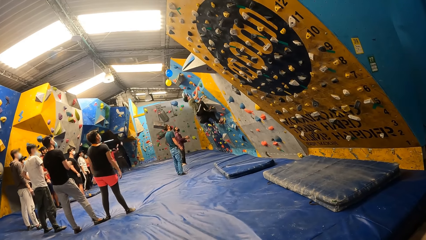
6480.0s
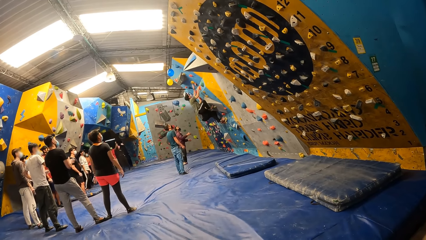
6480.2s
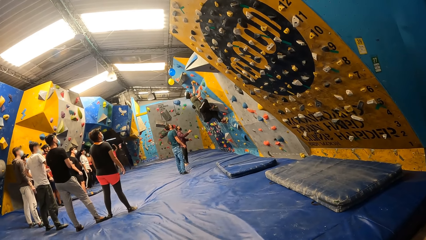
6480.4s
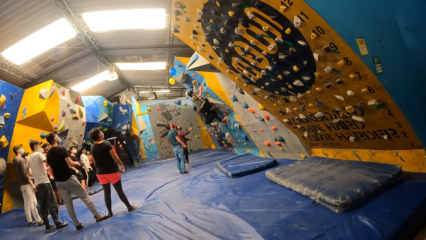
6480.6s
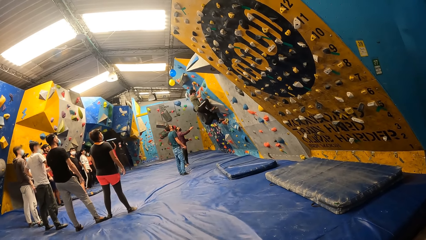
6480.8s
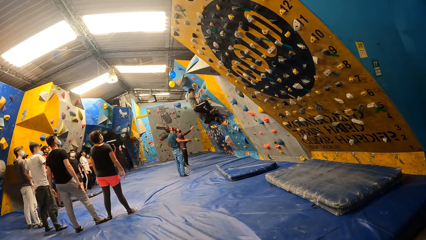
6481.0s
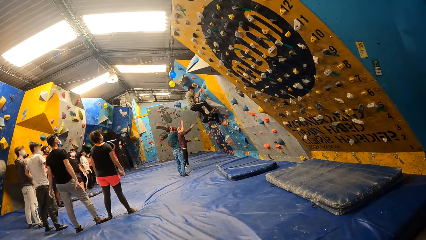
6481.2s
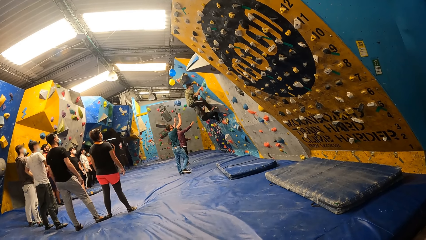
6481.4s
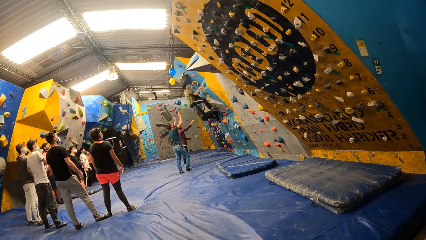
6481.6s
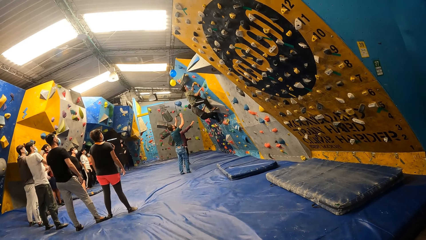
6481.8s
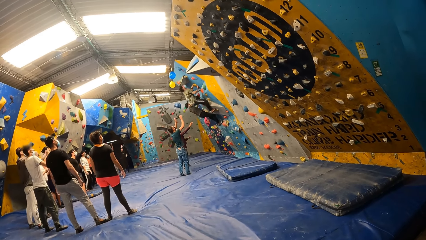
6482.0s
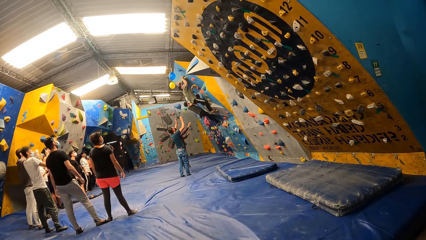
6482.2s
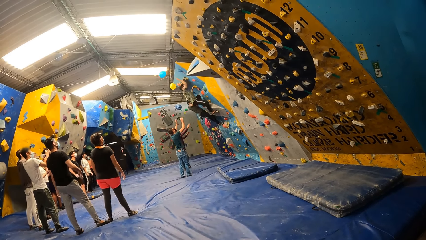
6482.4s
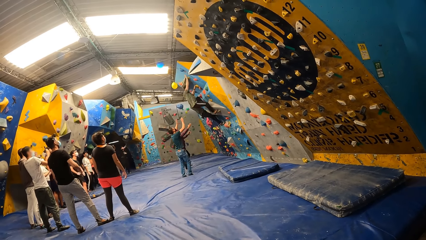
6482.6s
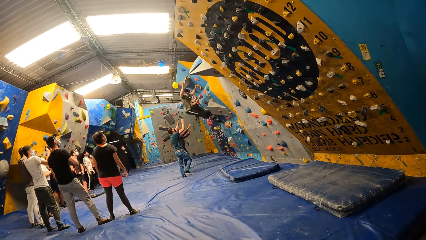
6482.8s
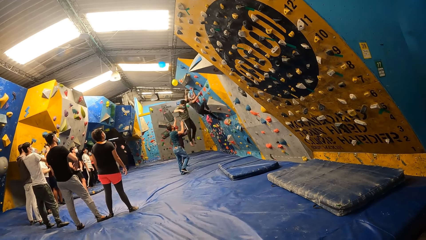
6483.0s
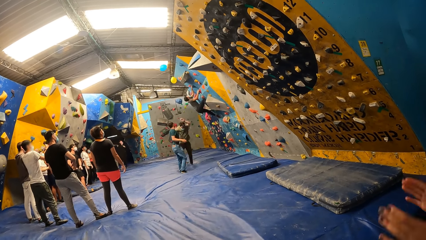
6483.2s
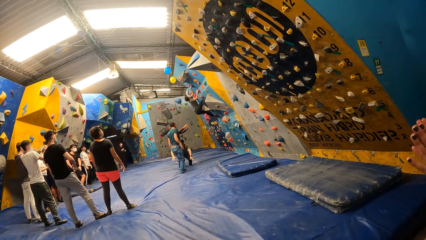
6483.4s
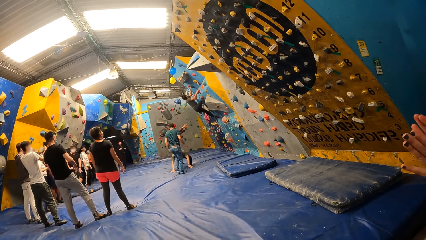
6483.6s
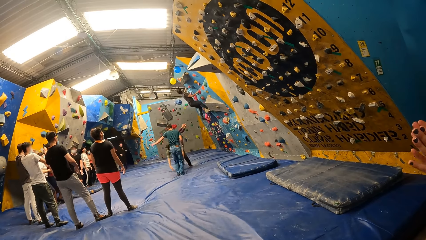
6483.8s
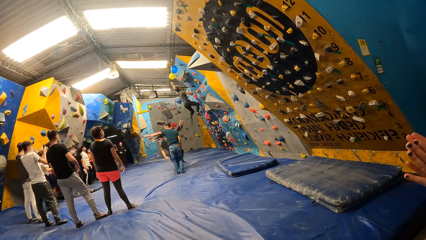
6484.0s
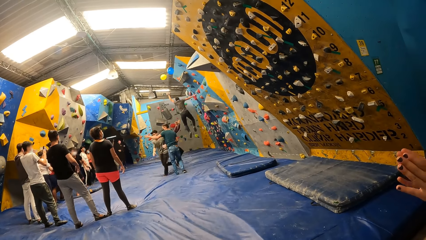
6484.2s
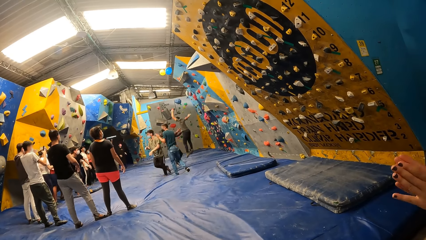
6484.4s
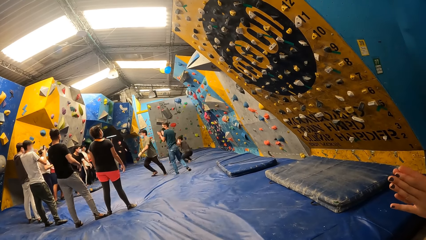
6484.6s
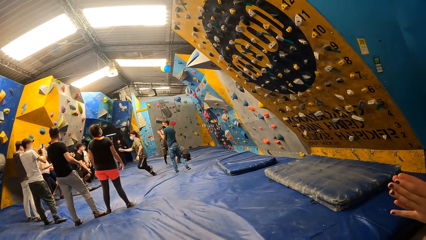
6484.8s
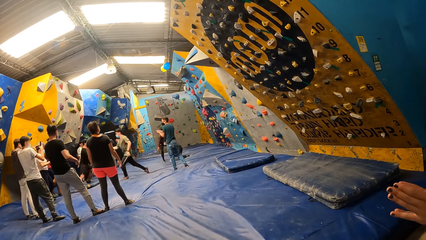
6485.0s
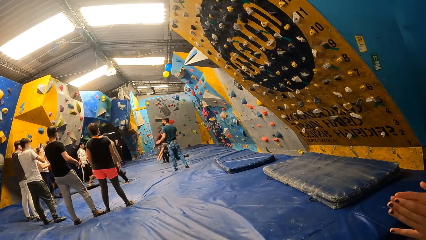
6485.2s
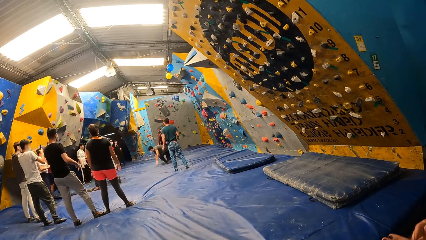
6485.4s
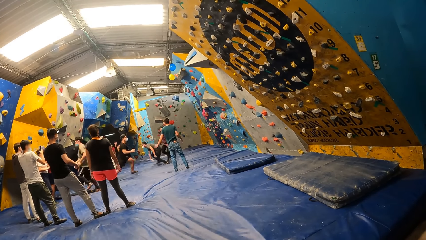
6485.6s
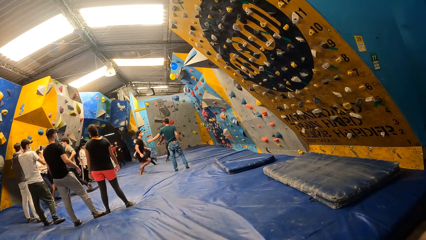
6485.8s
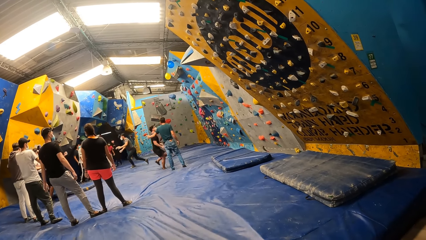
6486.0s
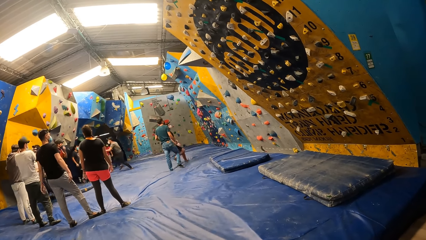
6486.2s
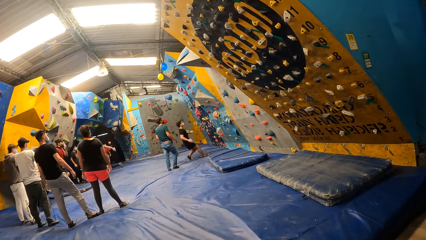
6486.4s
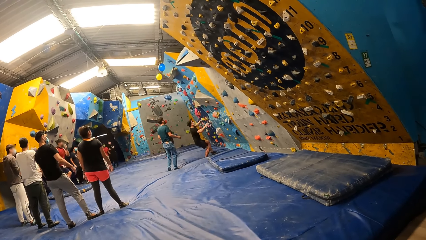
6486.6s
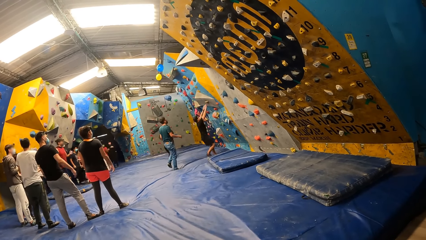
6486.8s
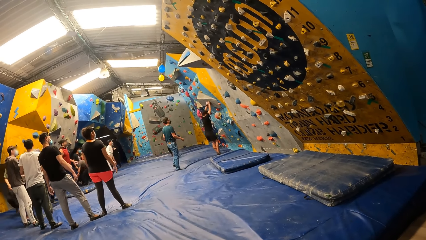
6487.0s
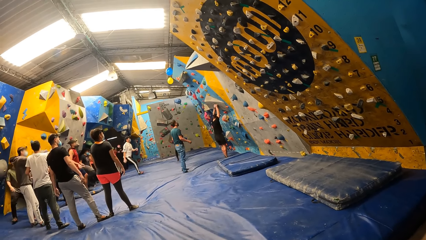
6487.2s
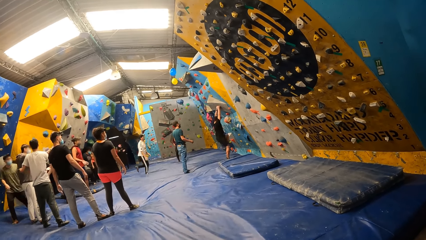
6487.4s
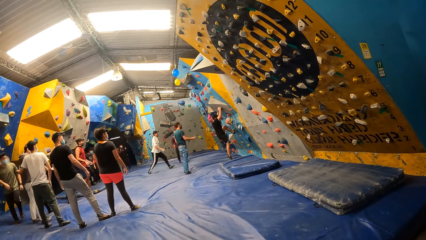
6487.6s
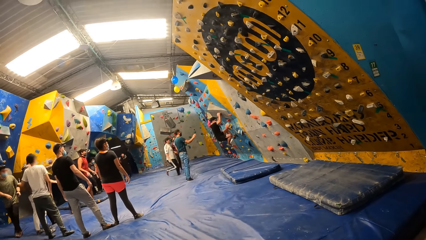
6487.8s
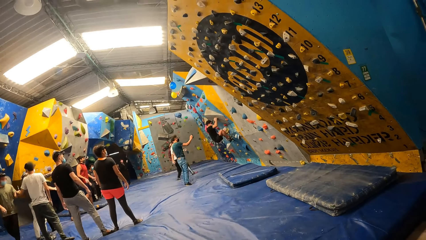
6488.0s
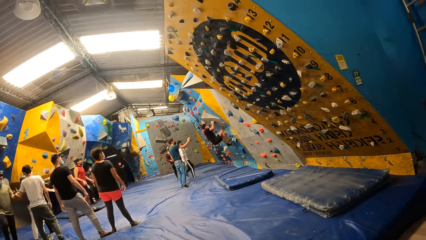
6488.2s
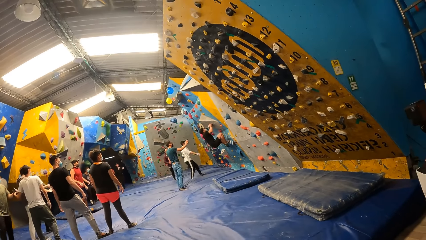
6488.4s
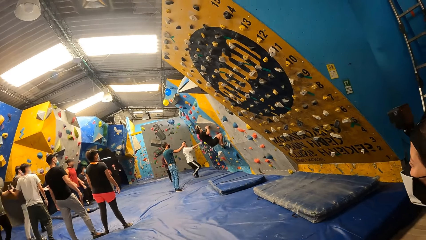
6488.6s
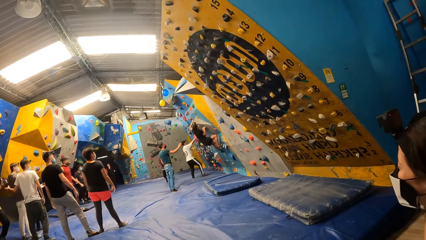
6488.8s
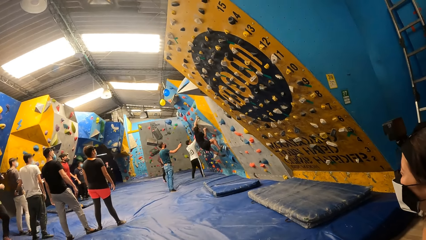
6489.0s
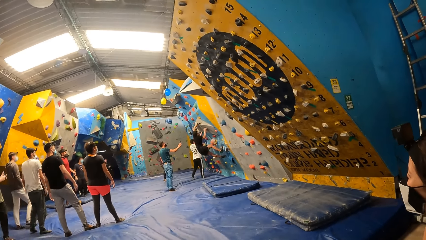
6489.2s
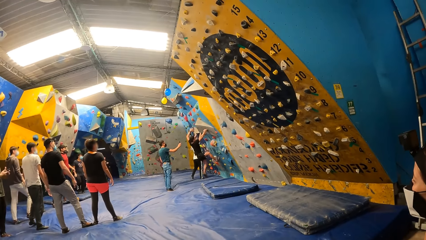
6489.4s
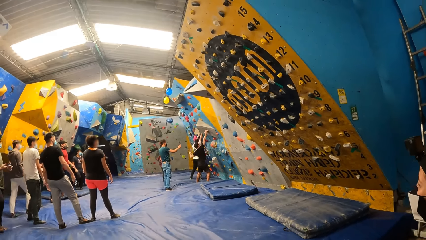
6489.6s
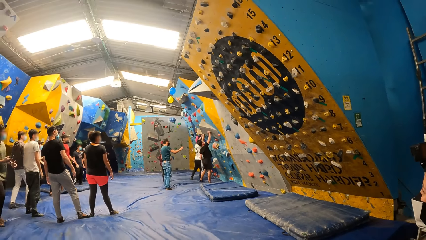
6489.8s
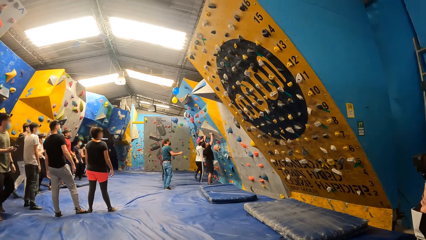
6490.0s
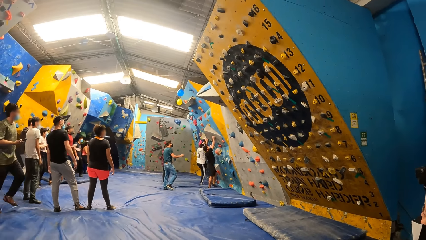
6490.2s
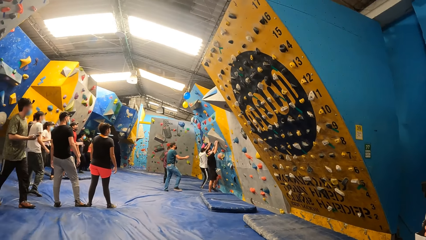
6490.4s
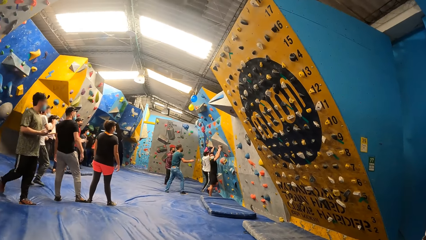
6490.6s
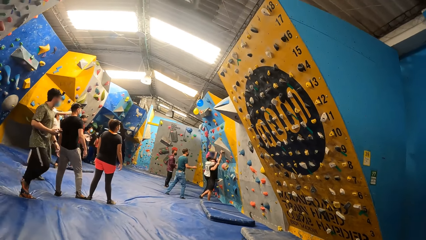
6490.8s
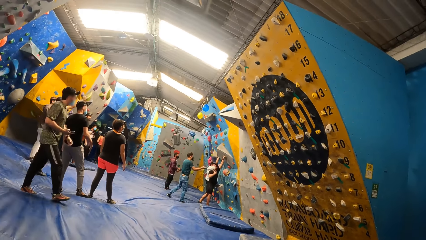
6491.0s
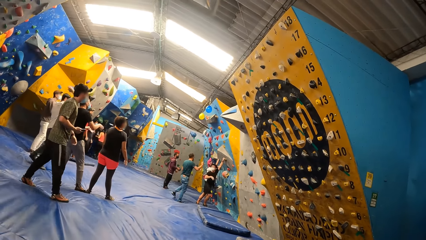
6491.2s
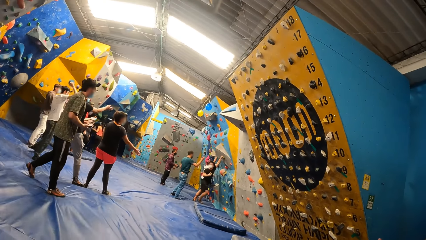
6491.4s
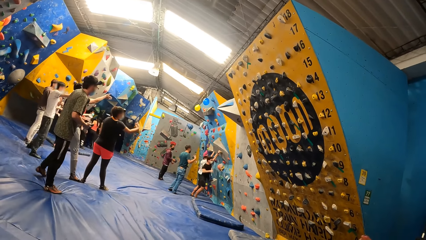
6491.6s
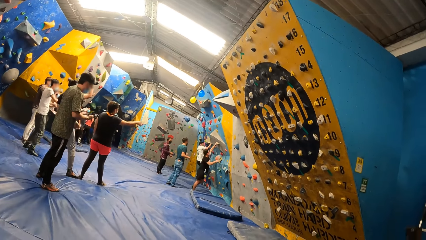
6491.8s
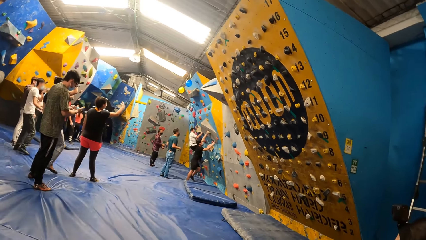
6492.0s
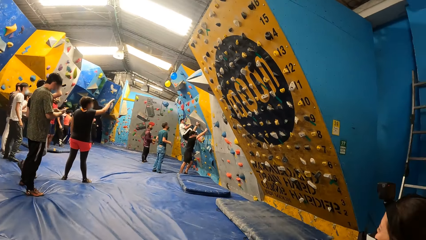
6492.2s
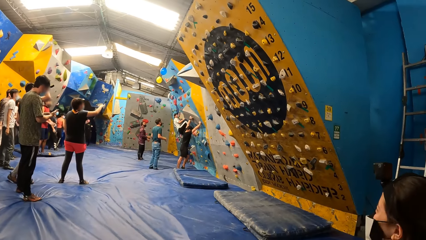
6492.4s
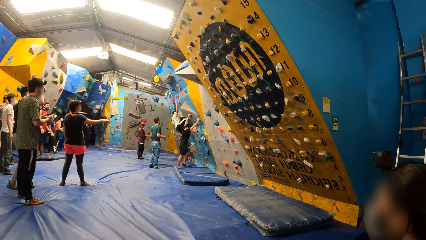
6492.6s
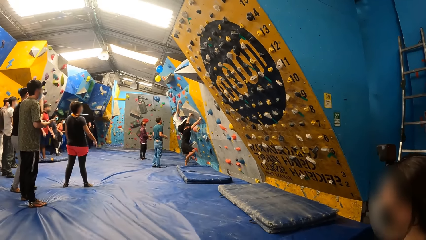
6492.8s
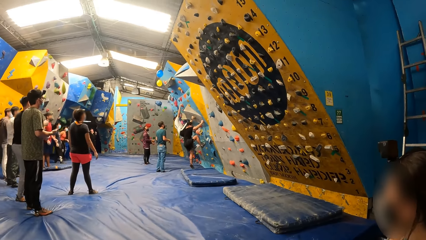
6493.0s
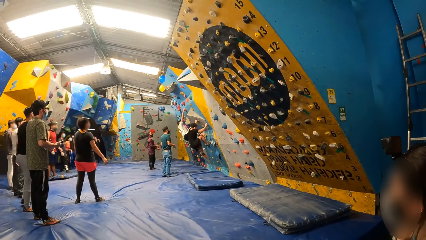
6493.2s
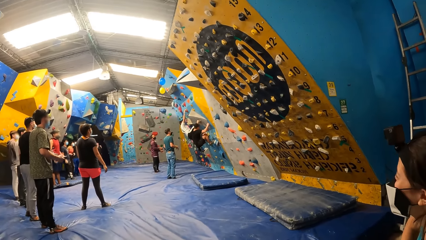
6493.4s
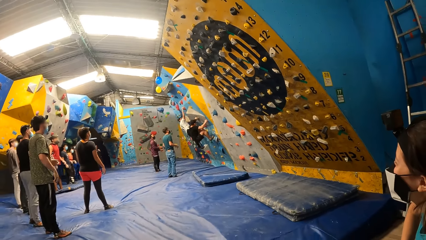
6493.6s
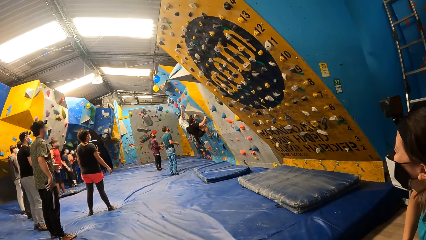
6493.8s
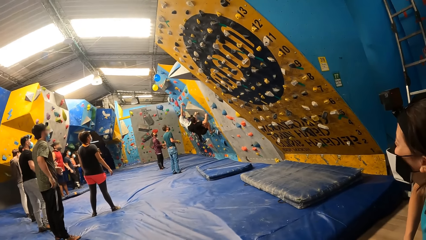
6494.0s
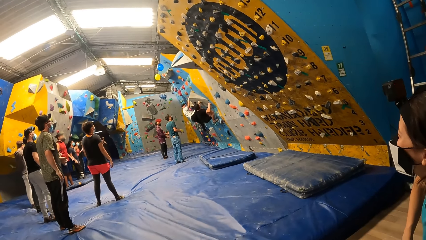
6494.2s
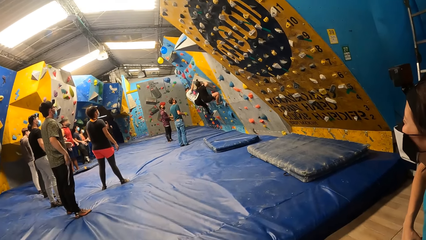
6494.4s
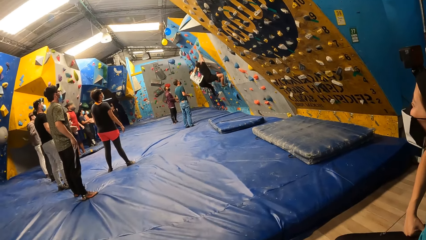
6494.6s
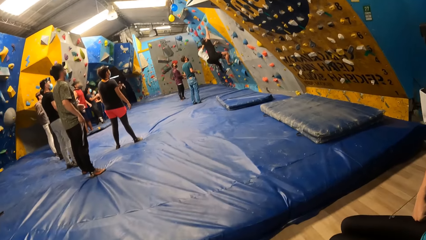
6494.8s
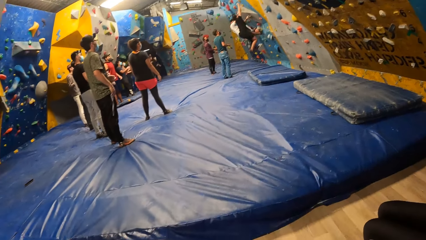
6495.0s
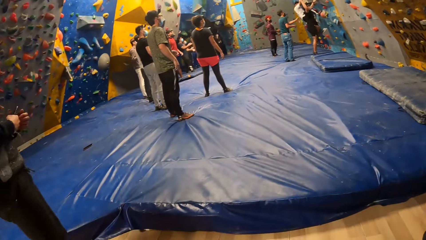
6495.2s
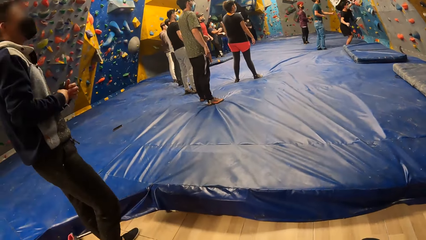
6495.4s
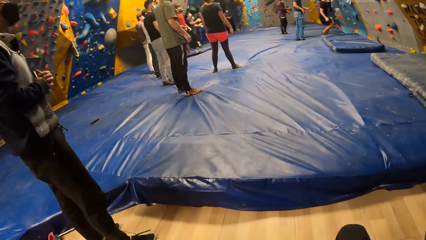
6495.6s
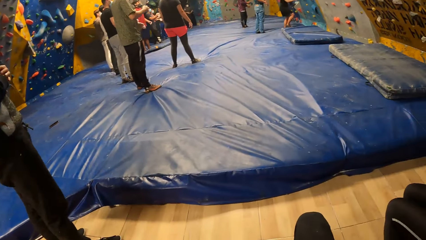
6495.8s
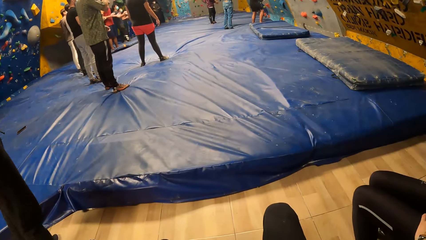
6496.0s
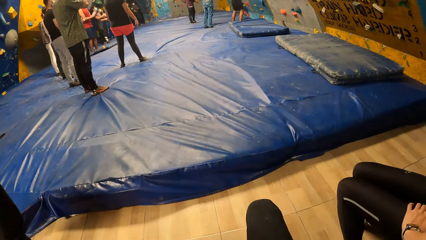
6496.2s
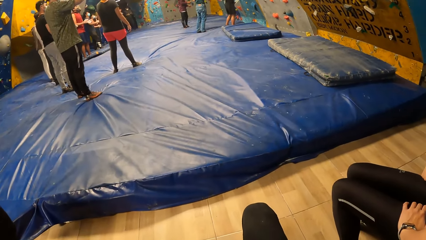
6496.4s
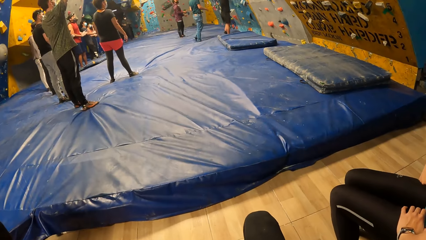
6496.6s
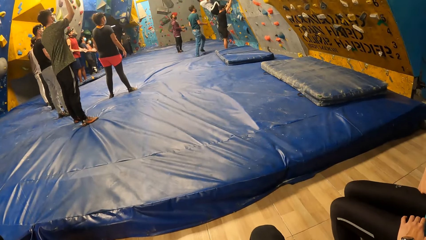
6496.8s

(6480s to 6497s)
A man touches the balloon on the ceiling with his right hand. The man jumps down from the bouldering wall. A woman claps both hands. Another man touches the balloon on the ceiling with his left hand. The other man jumps down from the bouldering wall. An instructor claps both hands. A third man runs towards the bouldering wall. The third man climbs the bouldering wall with both hands and legs. A fourth man runs towards the bouldering wall. The instructor interacts with the third man. The third man jumps down from the bouldering wall. The fourth man climbs the bouldering wall with both hands and legs. The third man climbs the bouldering wall with both hands and legs.
